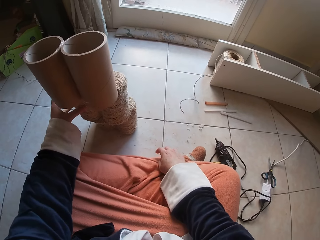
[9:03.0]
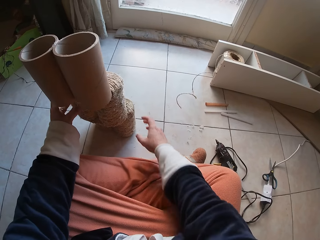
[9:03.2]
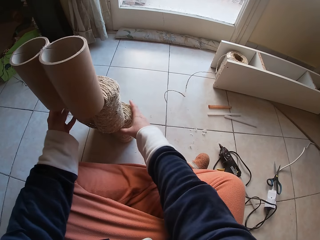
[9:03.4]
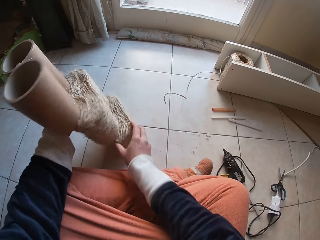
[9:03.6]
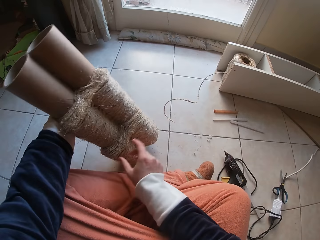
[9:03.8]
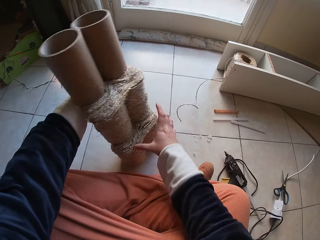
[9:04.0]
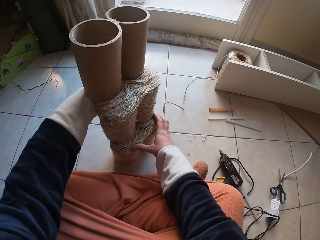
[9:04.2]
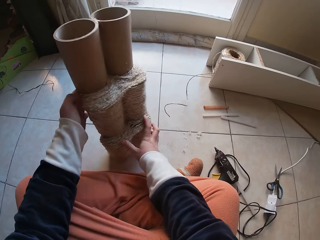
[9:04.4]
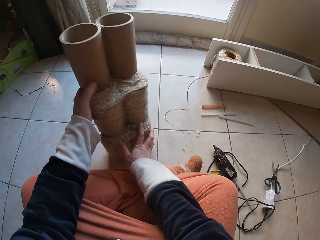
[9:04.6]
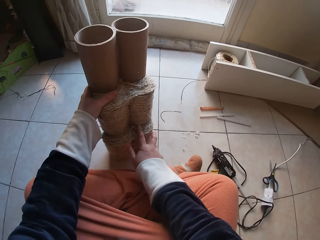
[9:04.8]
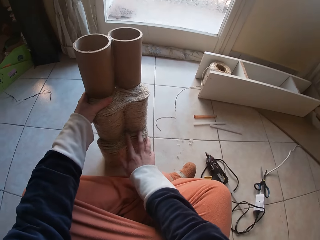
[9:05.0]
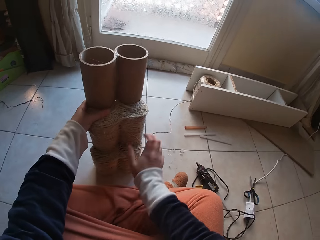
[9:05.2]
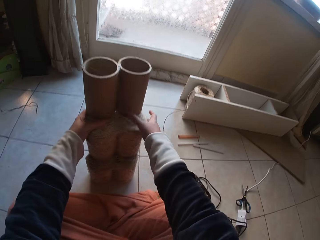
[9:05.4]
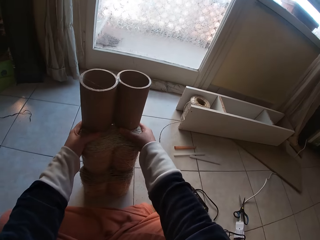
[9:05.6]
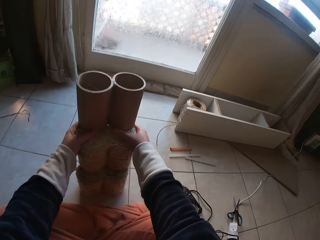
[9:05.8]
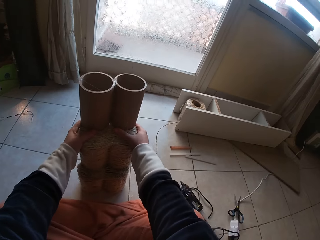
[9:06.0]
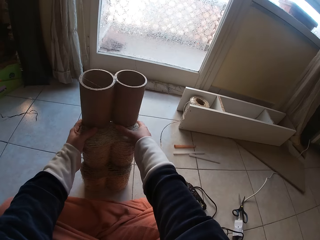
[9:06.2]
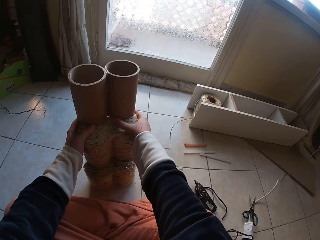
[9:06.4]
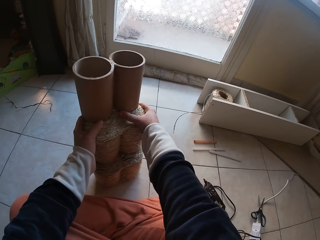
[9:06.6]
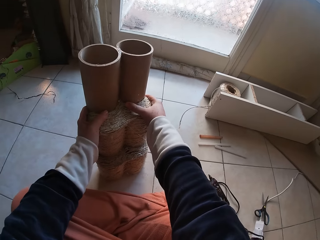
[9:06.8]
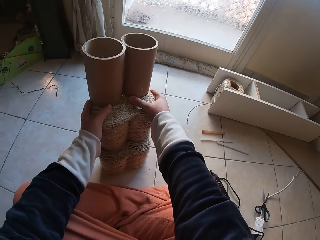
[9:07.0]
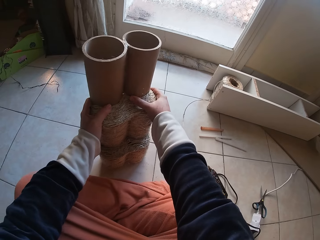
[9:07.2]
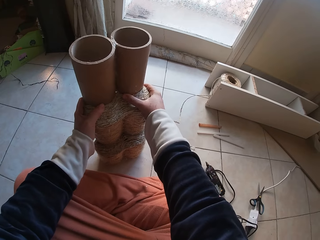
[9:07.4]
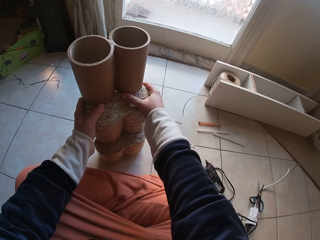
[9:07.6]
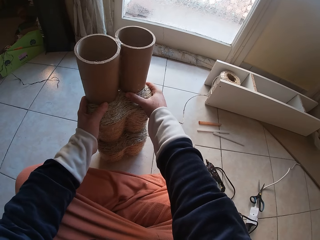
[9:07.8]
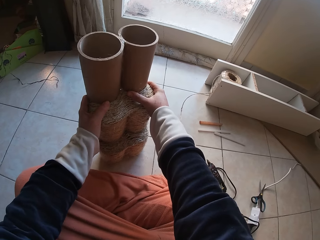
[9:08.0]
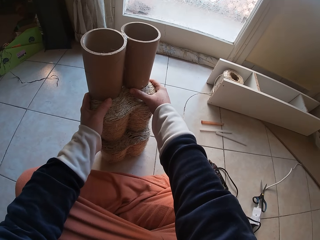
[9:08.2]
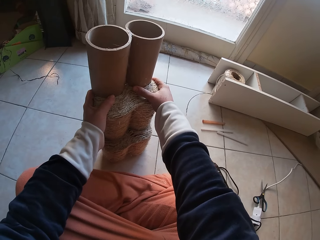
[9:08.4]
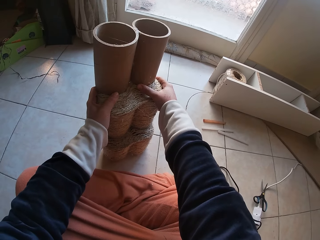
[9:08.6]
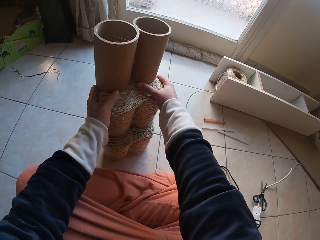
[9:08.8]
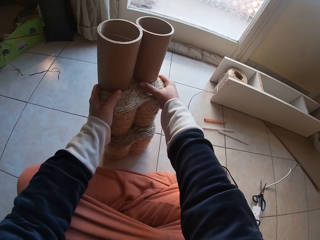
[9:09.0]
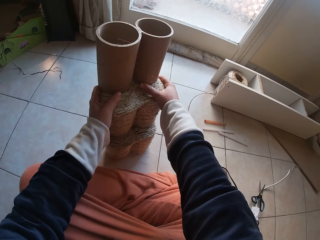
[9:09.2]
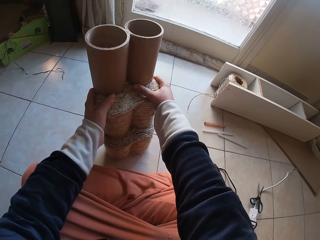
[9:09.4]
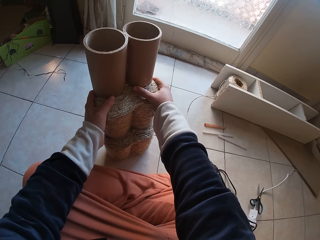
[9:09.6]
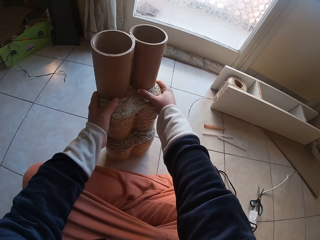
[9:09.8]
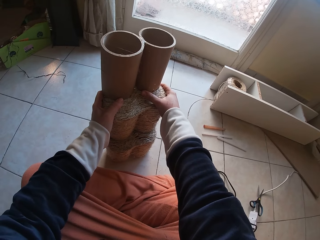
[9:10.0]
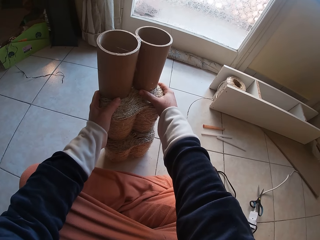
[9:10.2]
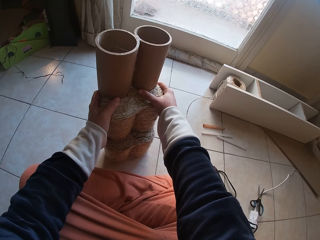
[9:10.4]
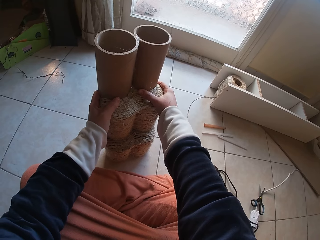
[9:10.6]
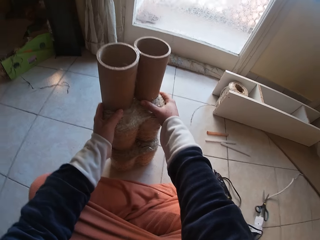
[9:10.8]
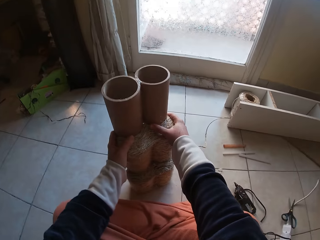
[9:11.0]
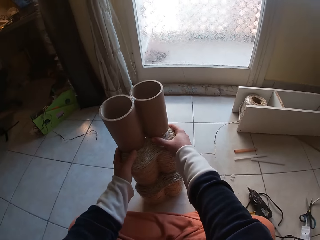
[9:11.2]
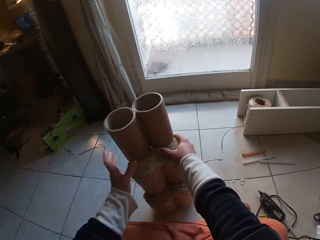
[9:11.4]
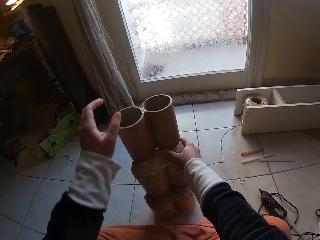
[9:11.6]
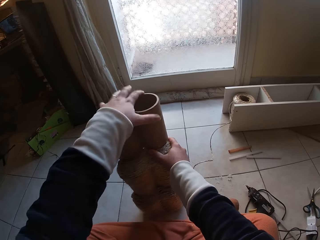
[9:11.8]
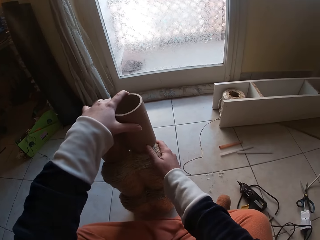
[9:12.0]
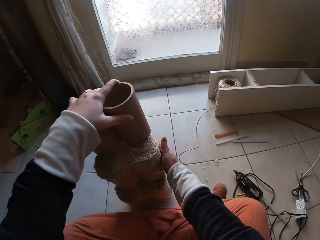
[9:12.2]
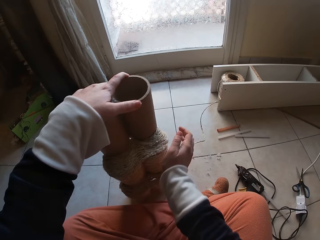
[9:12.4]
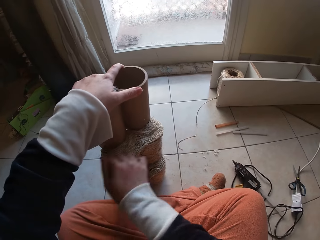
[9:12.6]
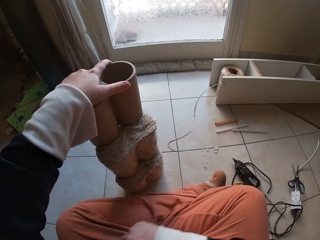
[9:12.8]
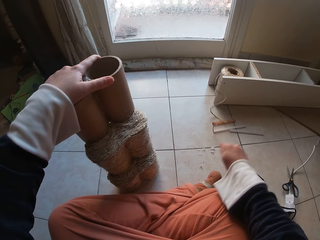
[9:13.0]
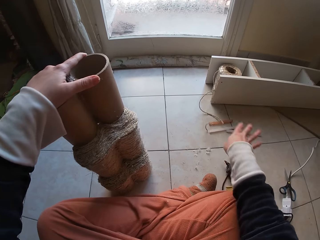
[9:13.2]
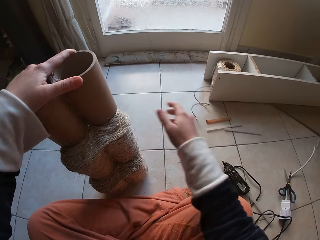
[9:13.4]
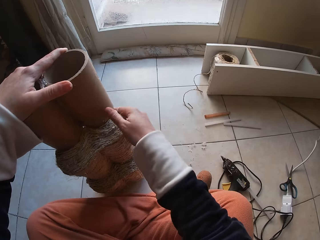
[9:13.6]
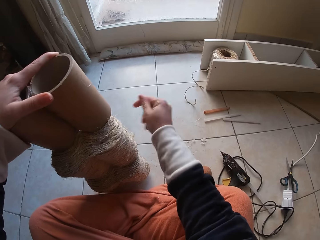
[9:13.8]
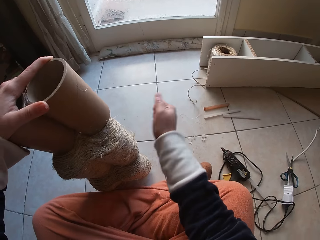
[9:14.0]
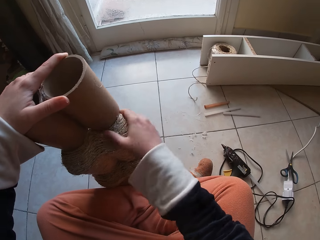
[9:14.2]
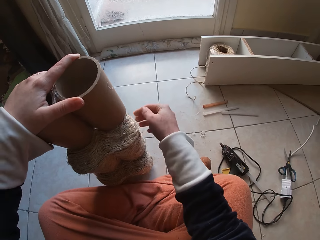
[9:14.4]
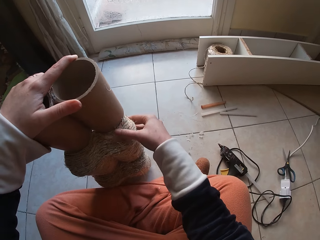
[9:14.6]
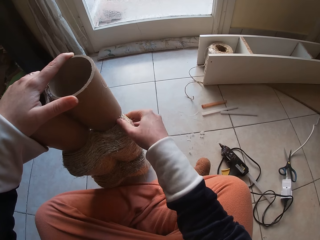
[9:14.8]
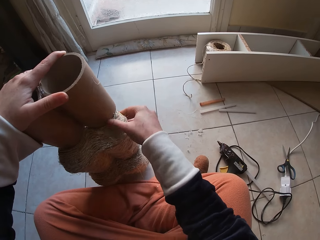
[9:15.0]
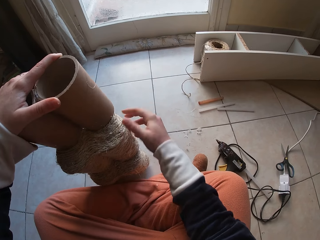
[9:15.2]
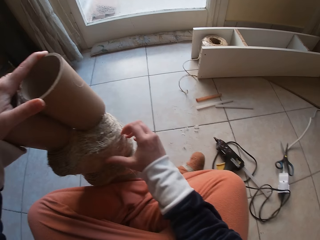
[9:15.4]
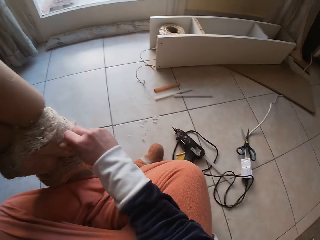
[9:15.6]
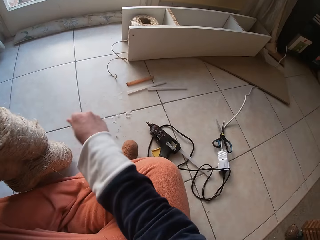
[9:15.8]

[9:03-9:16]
The camera wearer turns the cardboard tube around with both hands. She removes the rope around the cardboard tube with her right hand. She removes the glue on the grass rope on the cardboard tube with her right hand.

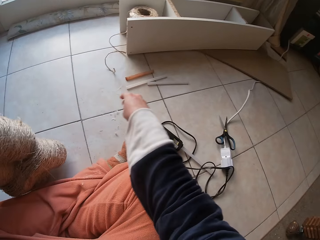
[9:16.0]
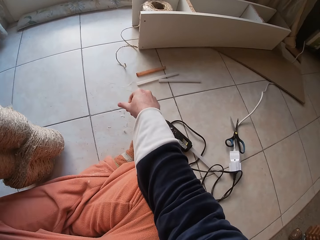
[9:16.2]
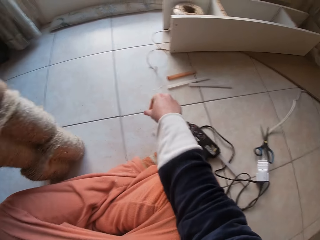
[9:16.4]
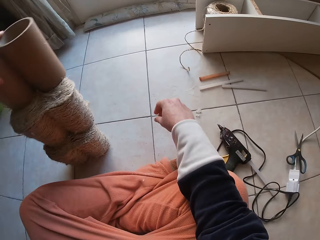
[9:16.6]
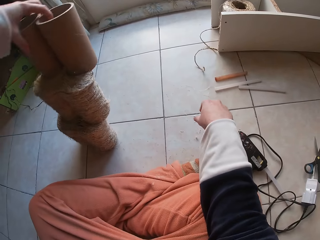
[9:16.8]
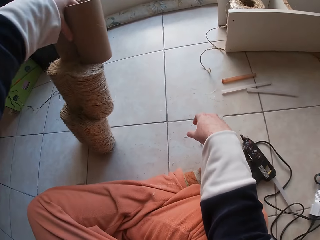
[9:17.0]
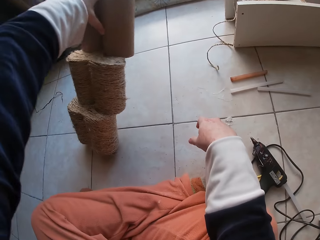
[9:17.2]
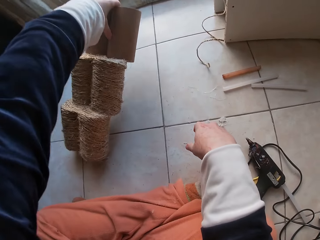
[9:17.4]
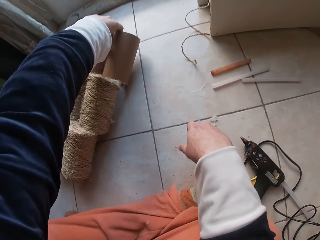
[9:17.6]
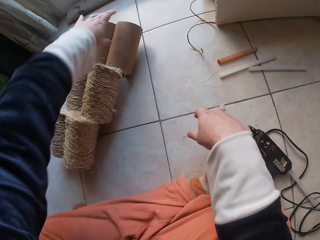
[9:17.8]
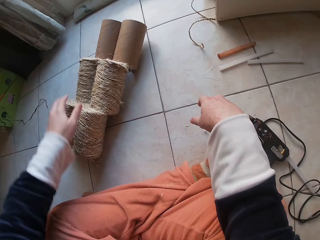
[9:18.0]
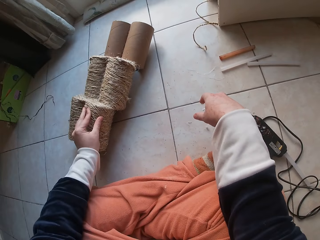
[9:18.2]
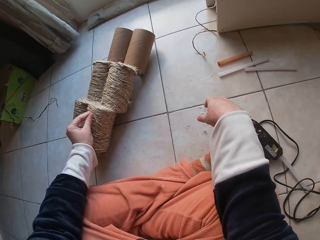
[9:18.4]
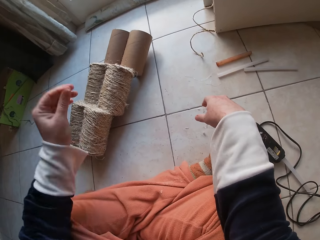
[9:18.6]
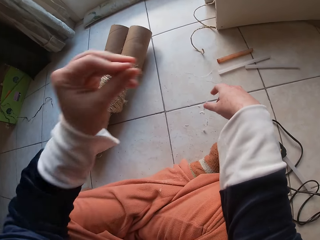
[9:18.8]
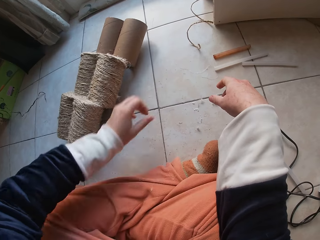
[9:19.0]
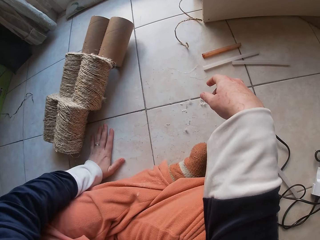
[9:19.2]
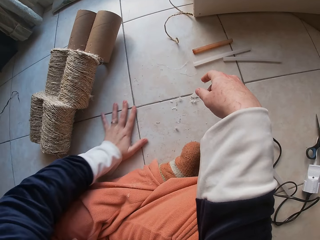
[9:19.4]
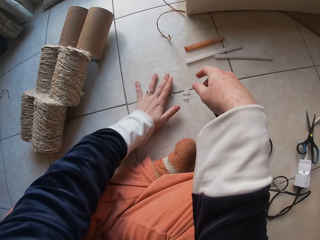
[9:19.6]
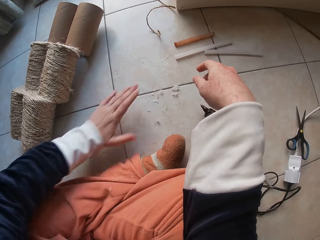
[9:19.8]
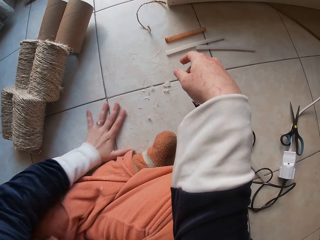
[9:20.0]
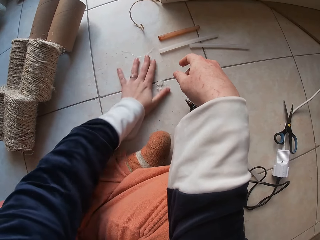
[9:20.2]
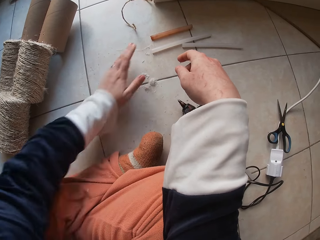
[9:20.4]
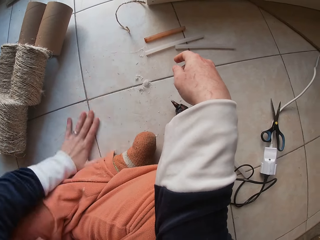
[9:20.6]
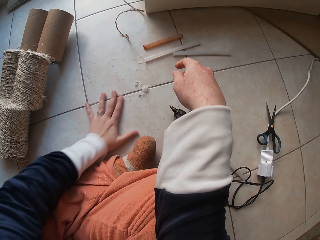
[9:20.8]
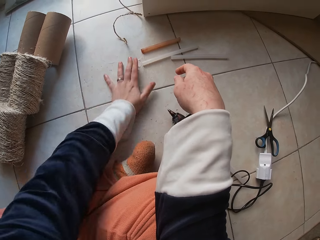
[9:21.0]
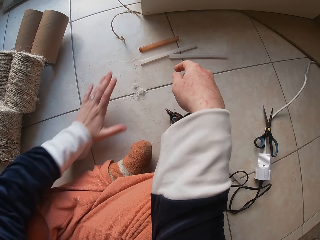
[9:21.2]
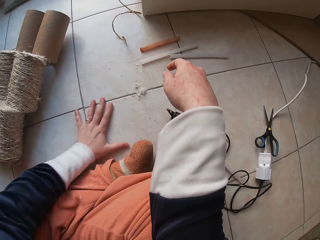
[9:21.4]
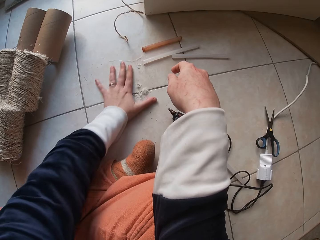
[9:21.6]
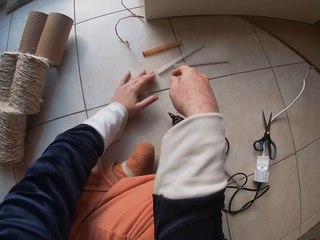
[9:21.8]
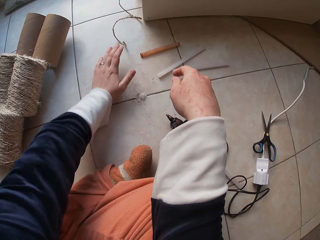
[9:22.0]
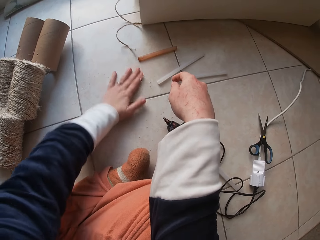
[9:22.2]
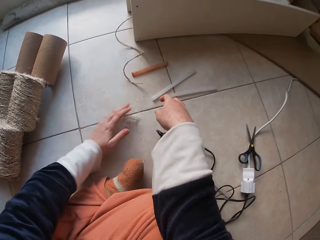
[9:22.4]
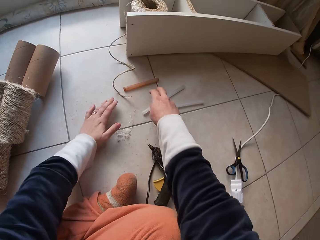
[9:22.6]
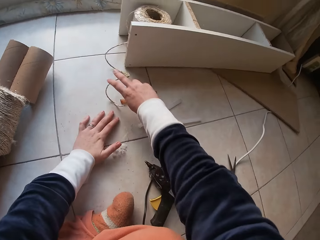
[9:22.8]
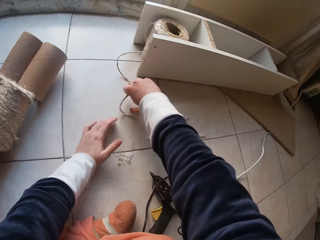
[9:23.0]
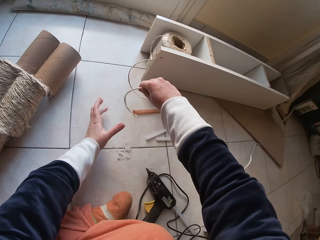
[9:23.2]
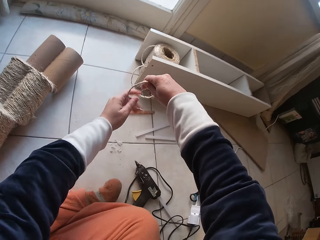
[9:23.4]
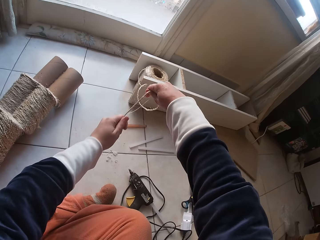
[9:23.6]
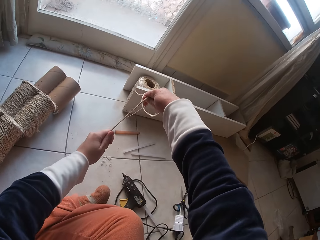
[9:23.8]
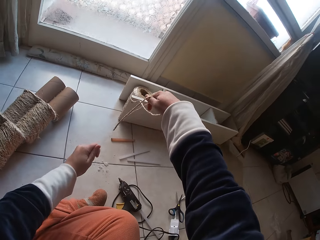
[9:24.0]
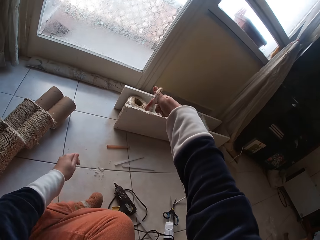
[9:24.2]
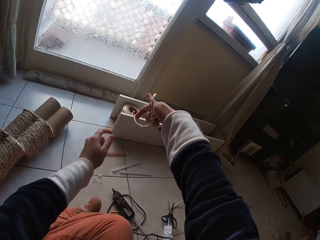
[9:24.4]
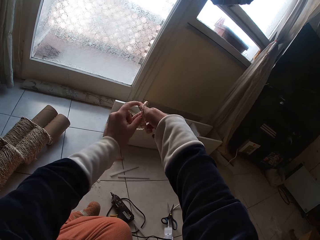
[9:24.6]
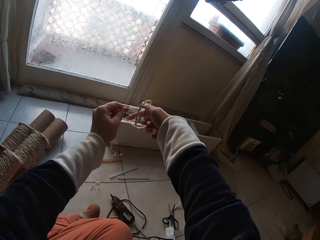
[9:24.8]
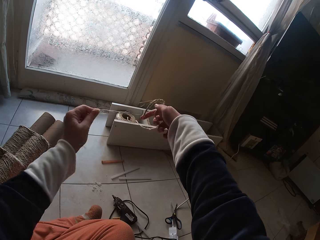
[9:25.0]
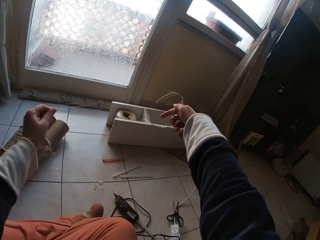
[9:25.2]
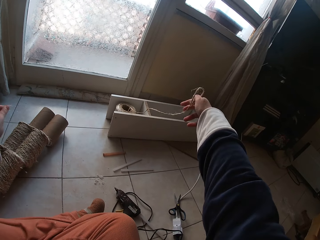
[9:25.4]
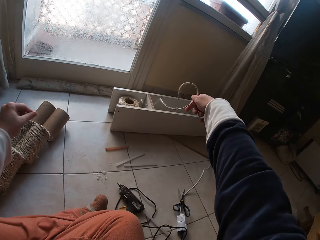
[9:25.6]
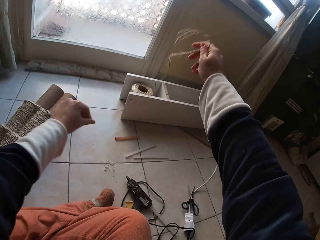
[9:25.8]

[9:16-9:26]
The camera wearer sets the cardboard tube craft on the floor with her left hand. She removes a thread residue from the cardboard tube craft on the floor with her left hand. She gathers glue residue on the floor with her left hand. She holds the floor and wipes the floor with her hands. She picks up the strand of thread on the floor with her right hand. She pulls out thread residues with her left hand from the strand of thread in her right hand on the floor.
